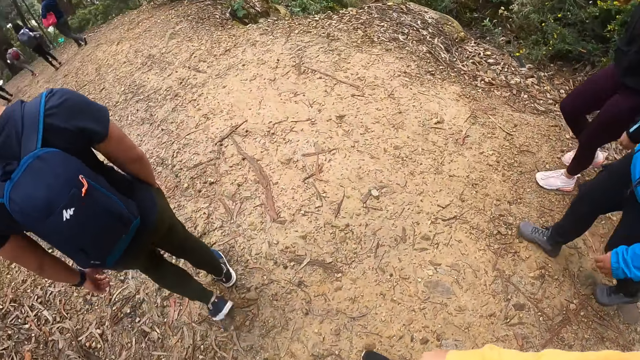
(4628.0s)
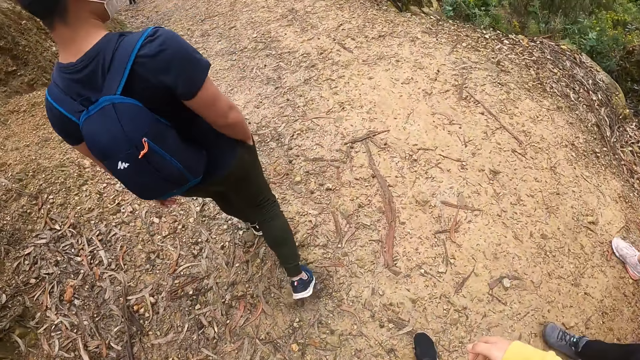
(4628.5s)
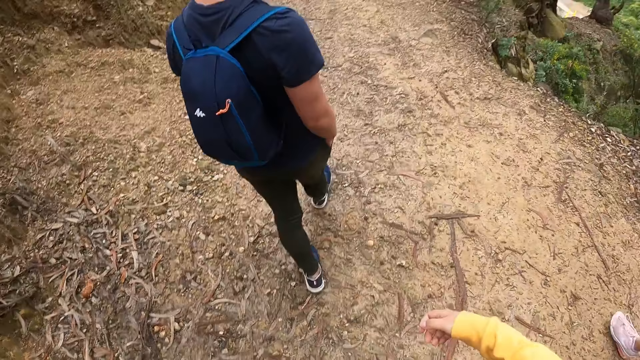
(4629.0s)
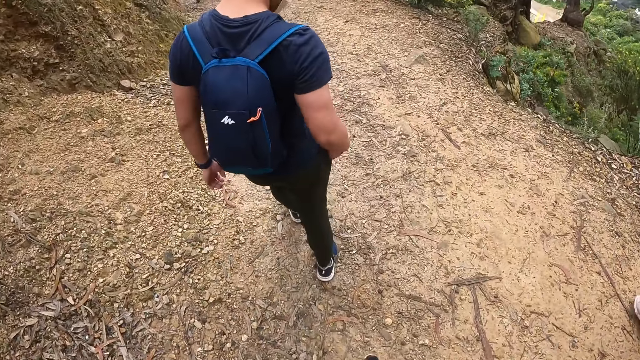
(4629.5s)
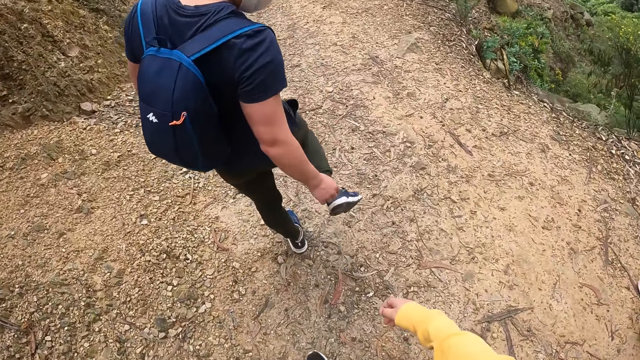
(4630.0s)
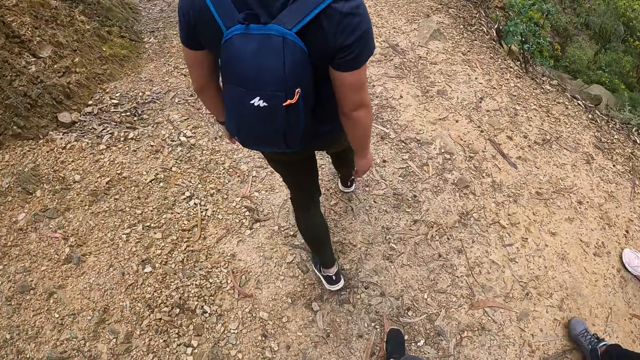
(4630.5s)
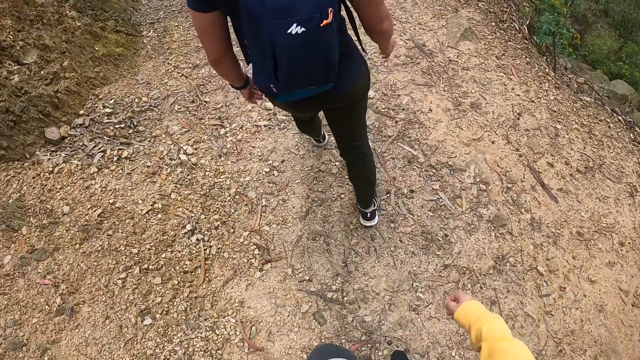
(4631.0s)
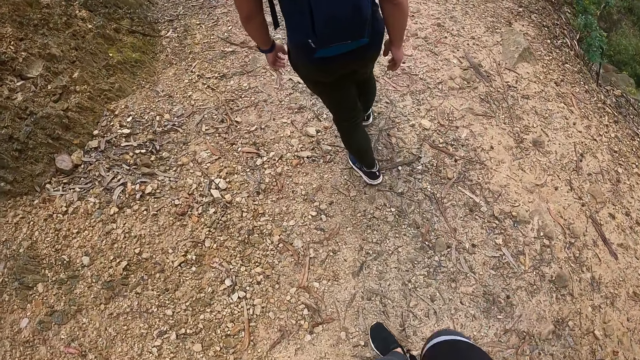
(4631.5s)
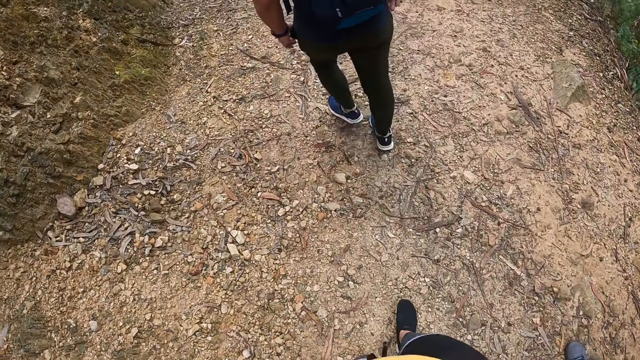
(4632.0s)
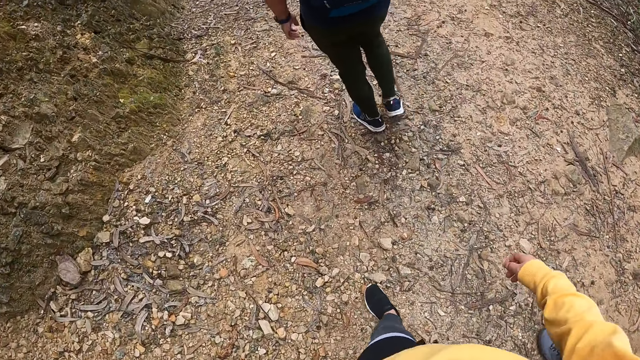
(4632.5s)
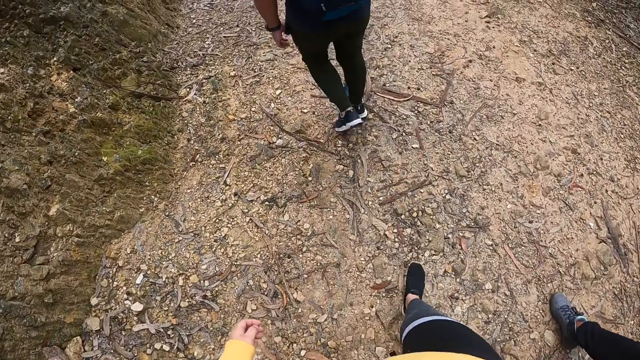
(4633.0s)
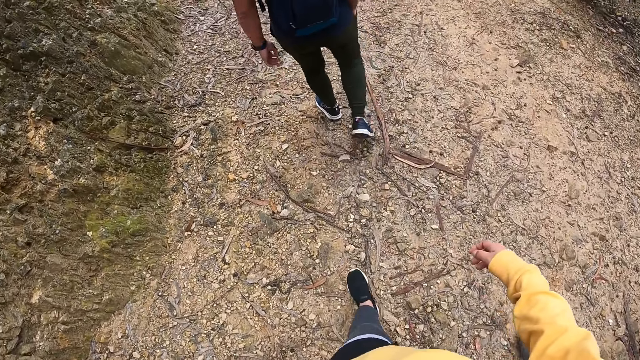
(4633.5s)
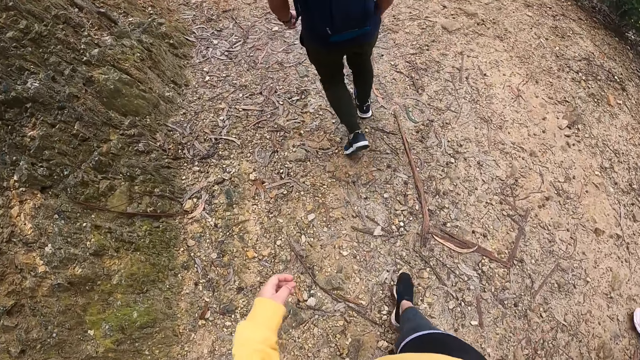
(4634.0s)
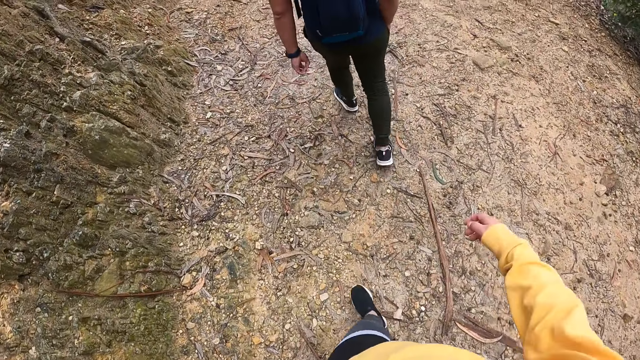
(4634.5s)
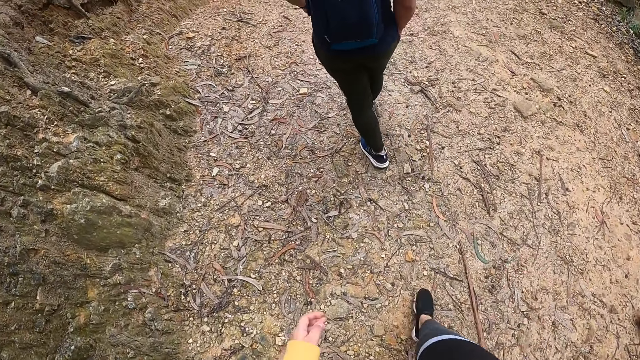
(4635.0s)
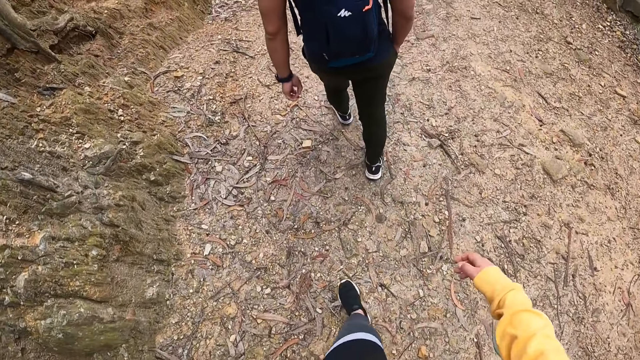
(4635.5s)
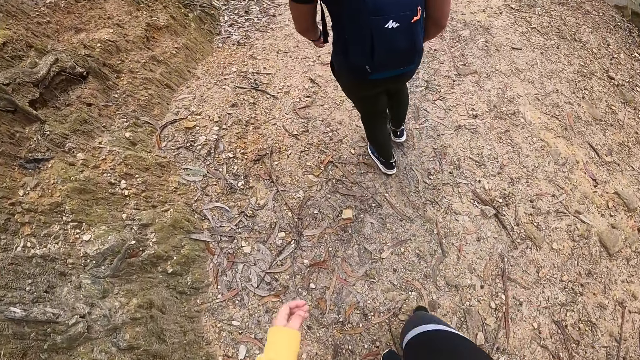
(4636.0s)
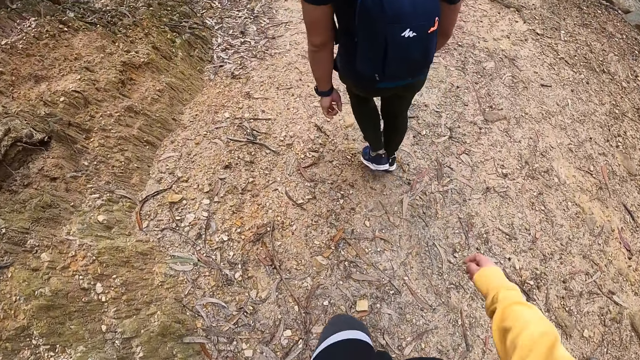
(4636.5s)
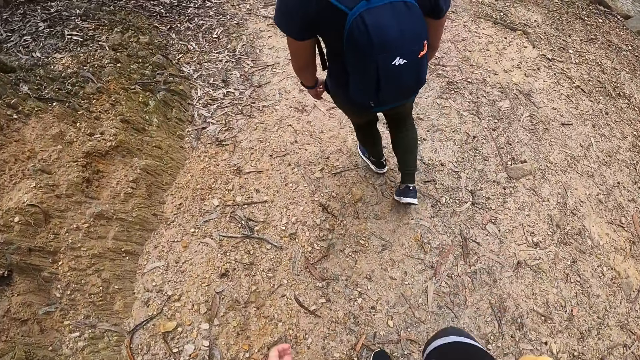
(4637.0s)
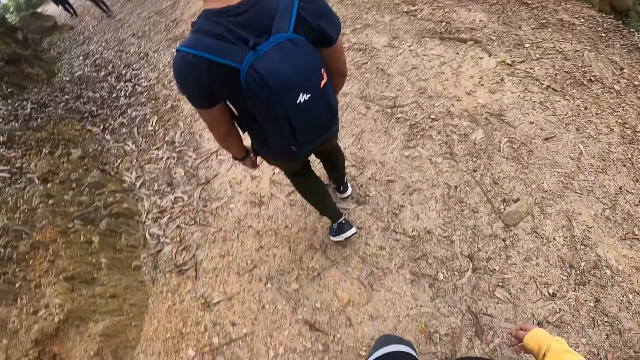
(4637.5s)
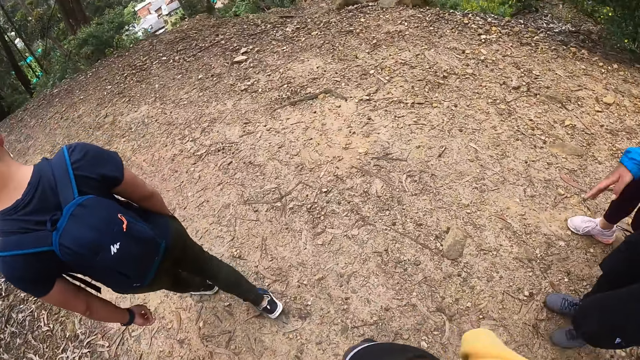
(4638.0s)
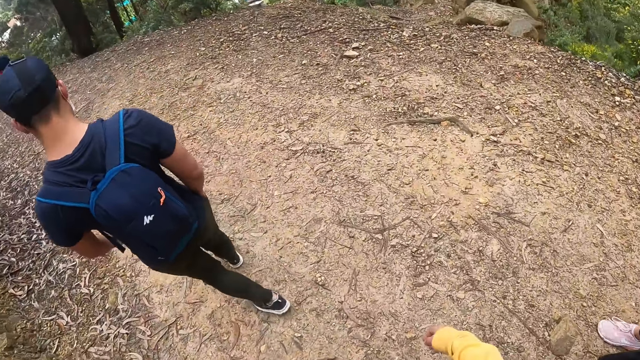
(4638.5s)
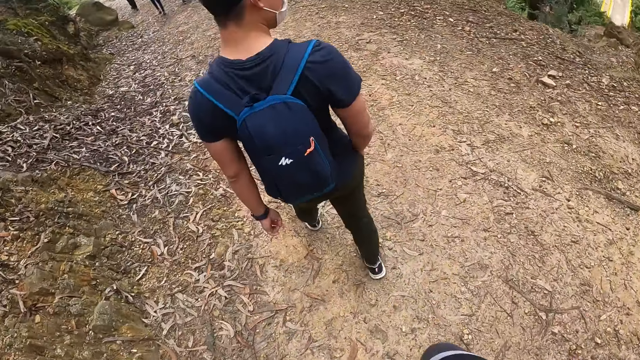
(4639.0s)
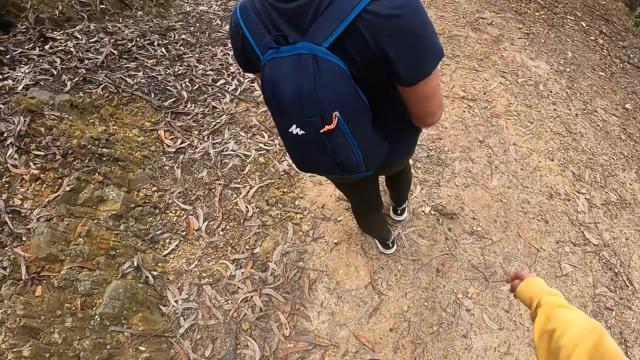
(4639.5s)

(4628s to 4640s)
A man touches his shoe with his right hand.

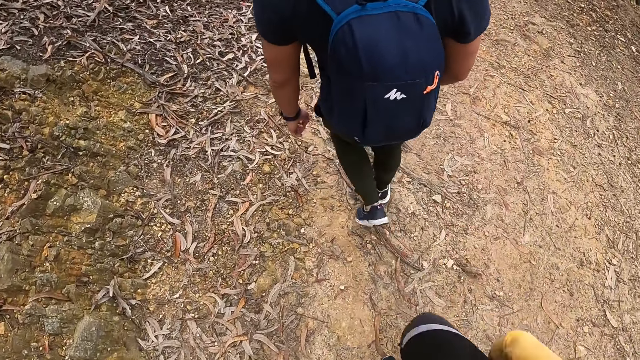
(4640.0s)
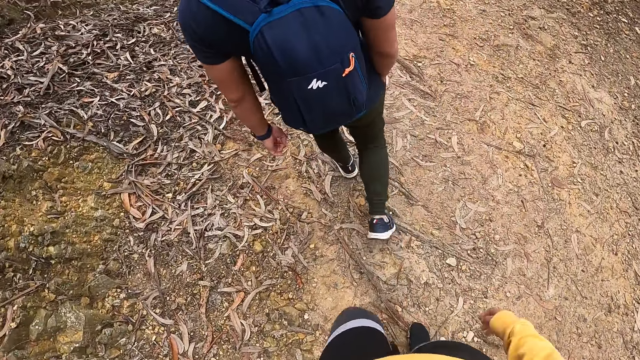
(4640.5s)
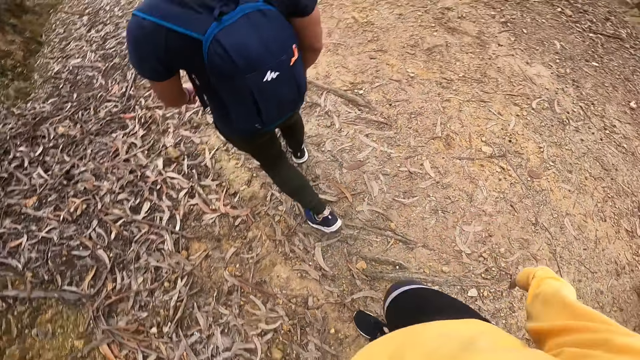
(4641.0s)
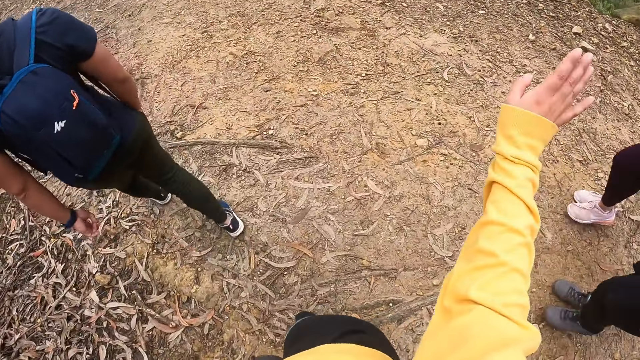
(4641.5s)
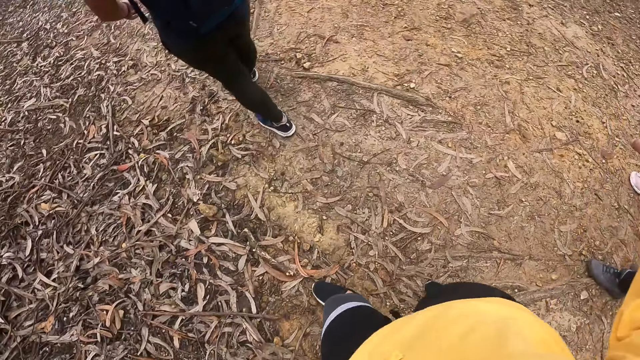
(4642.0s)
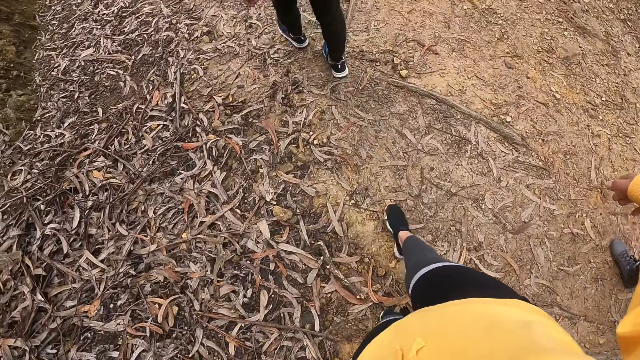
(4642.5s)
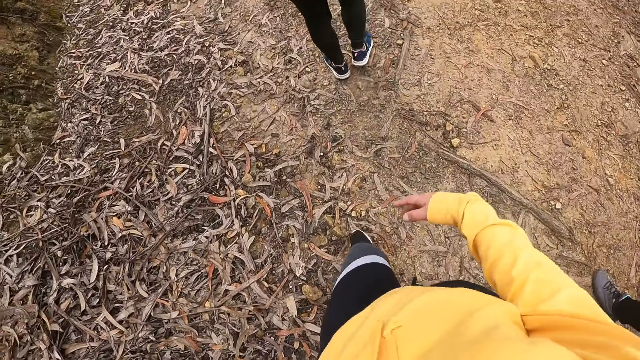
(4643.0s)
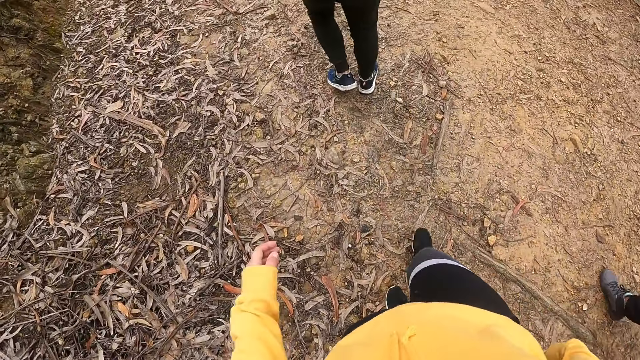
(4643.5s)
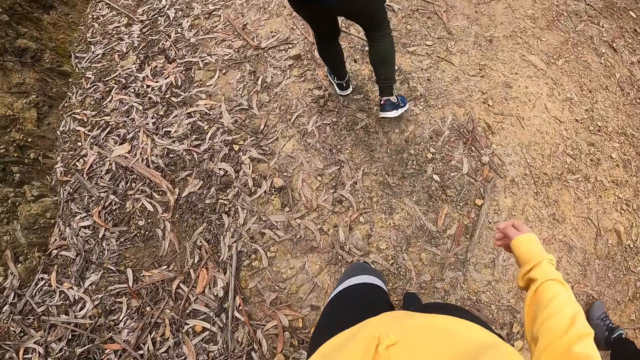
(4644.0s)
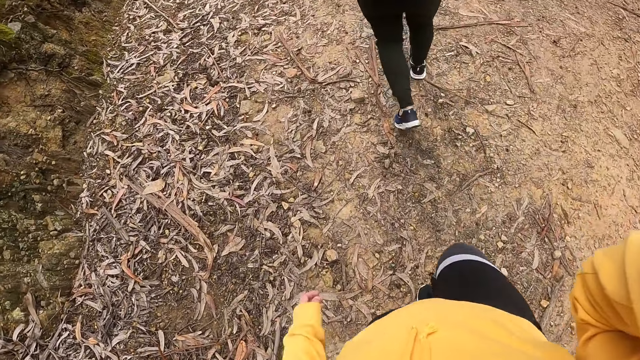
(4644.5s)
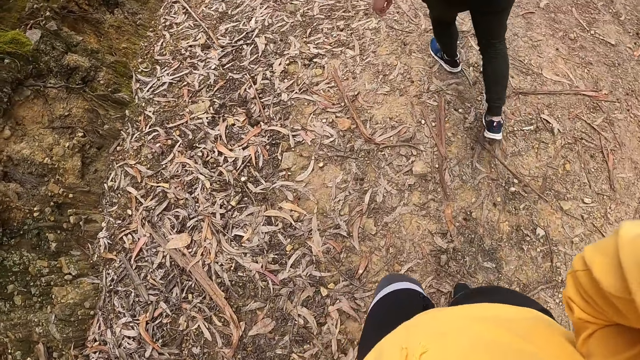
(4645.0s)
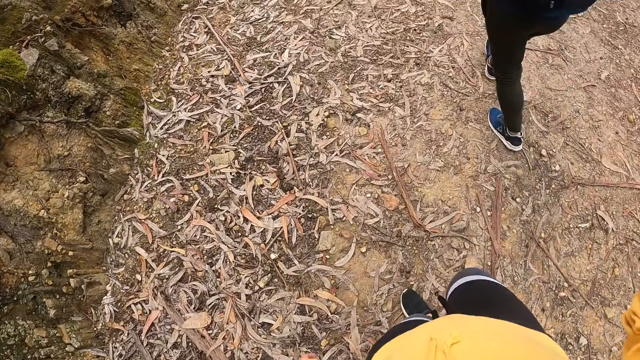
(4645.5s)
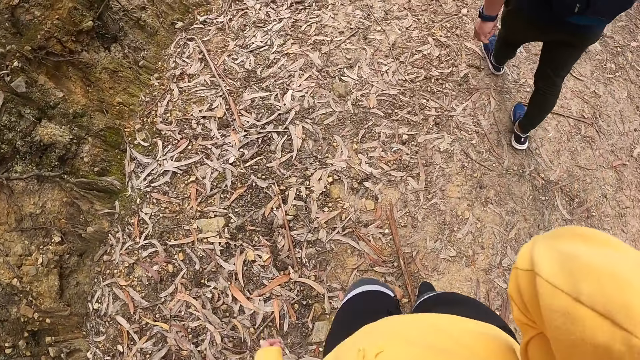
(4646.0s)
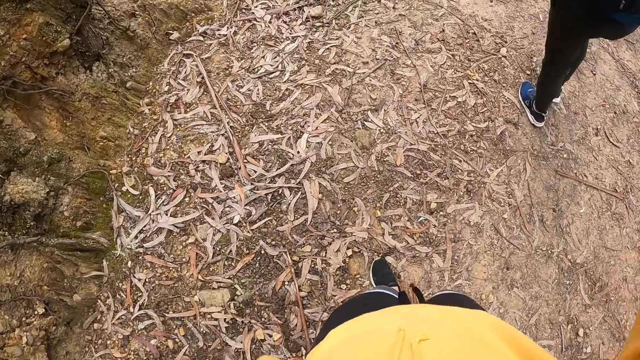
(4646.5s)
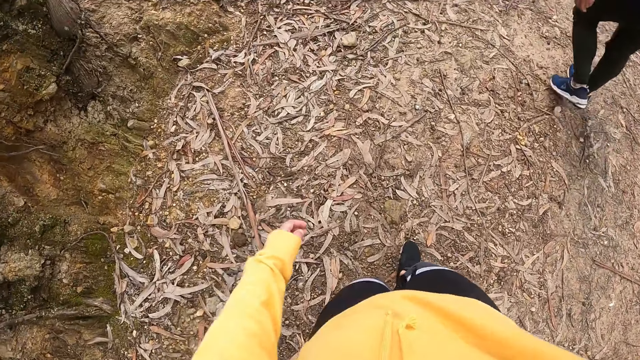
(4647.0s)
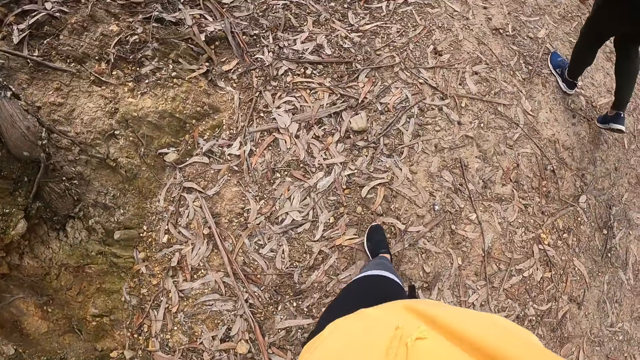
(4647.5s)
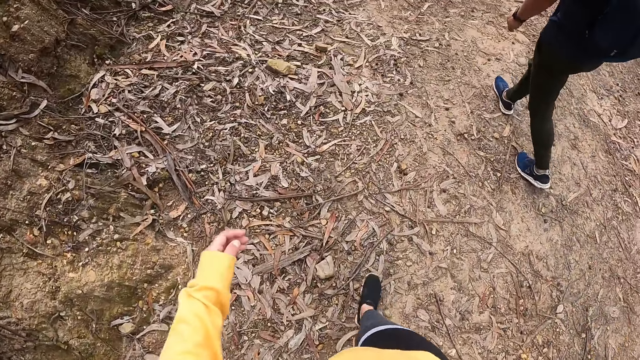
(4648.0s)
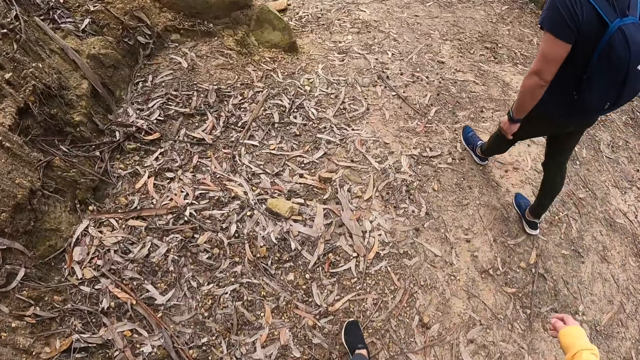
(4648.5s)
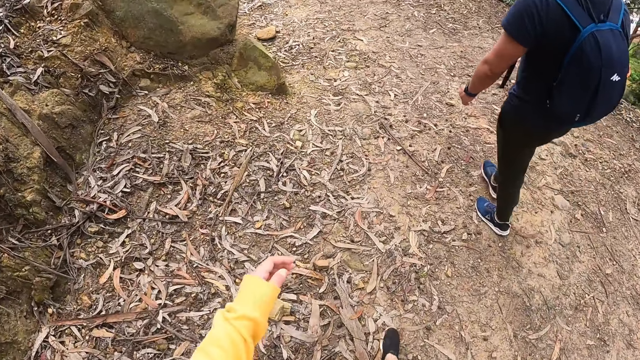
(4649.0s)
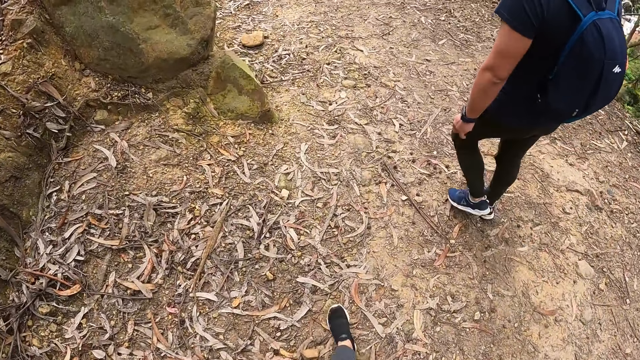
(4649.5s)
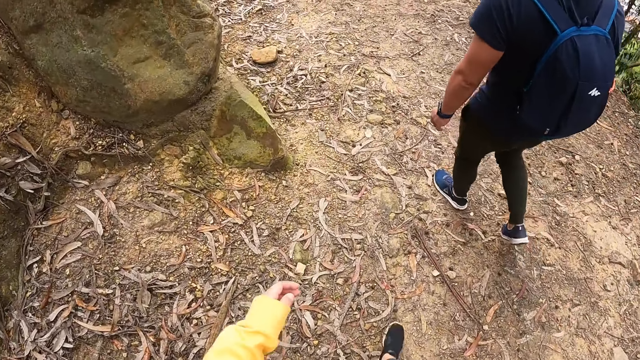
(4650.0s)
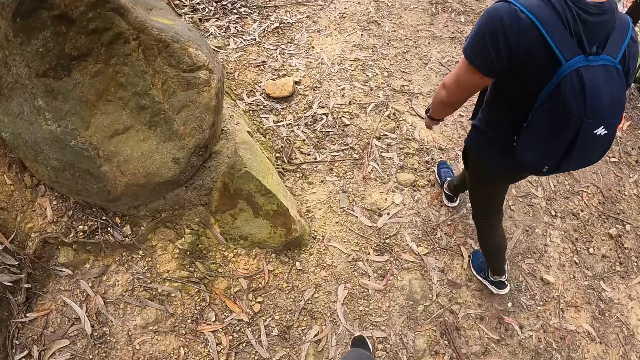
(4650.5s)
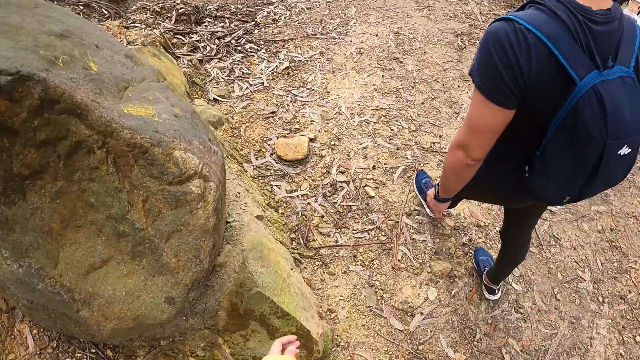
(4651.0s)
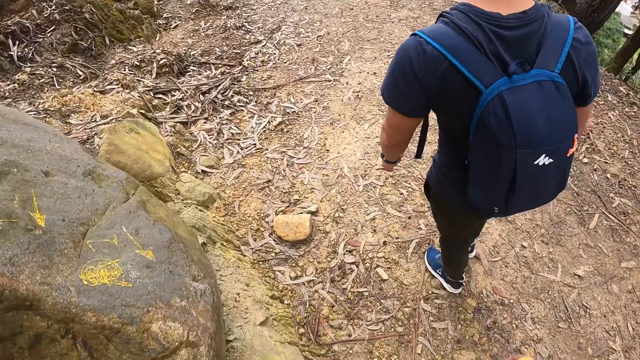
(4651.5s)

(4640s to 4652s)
The camera wearer talks to a man. They adjust the camera on the head.
